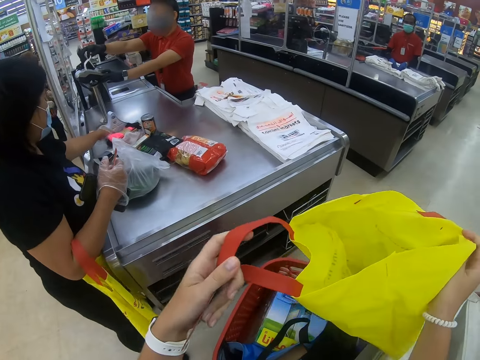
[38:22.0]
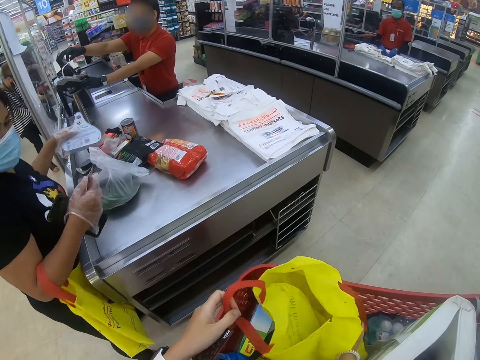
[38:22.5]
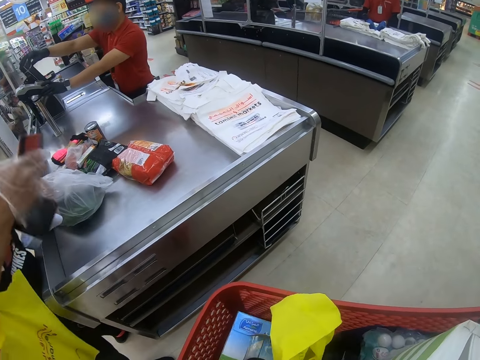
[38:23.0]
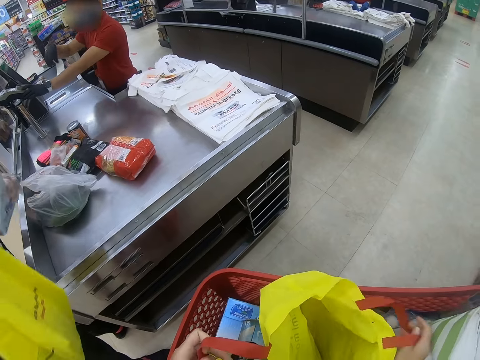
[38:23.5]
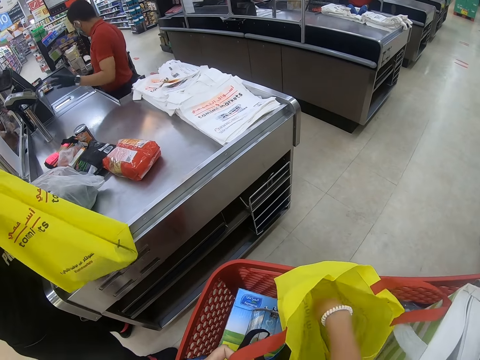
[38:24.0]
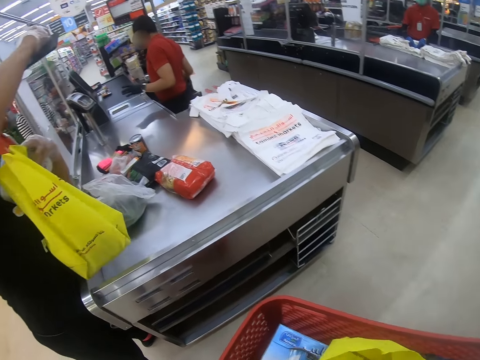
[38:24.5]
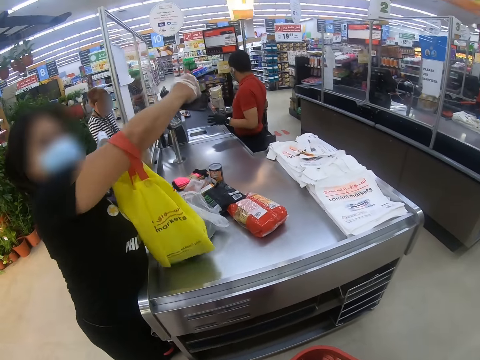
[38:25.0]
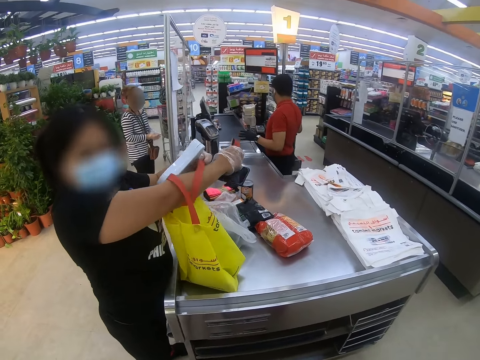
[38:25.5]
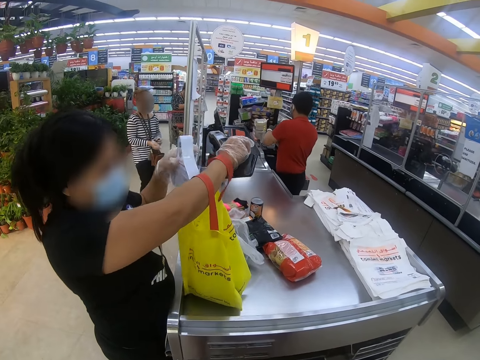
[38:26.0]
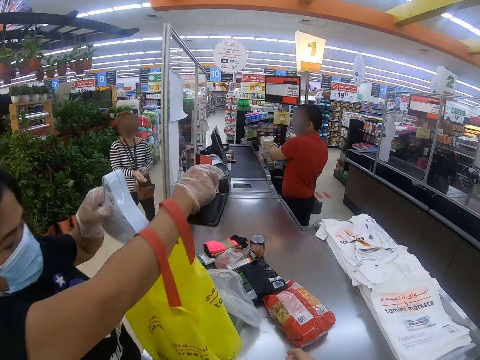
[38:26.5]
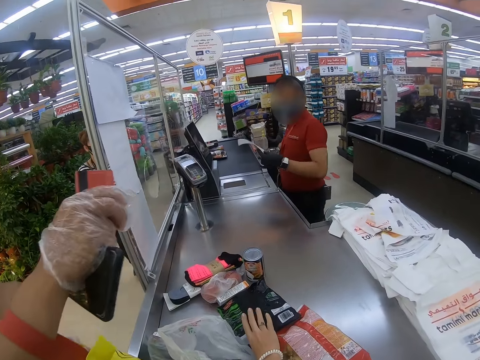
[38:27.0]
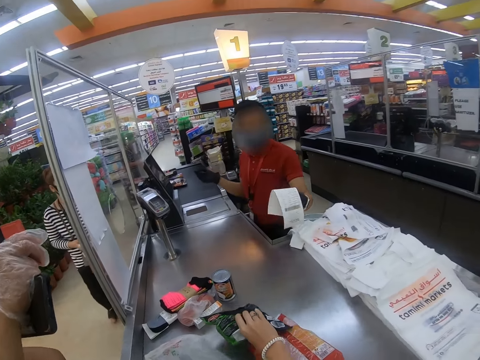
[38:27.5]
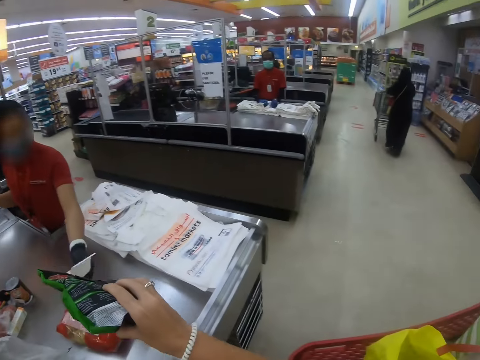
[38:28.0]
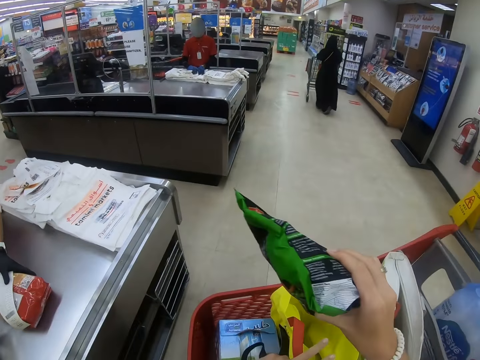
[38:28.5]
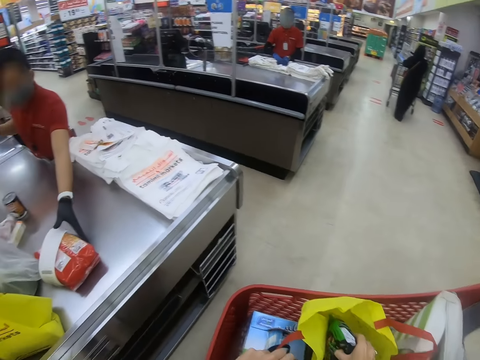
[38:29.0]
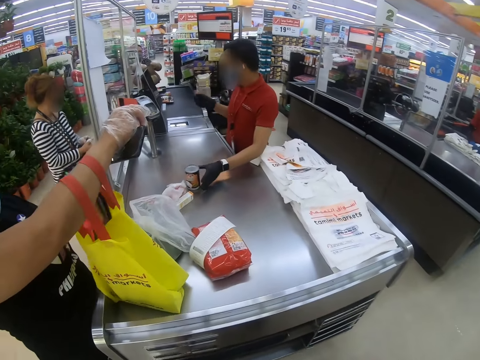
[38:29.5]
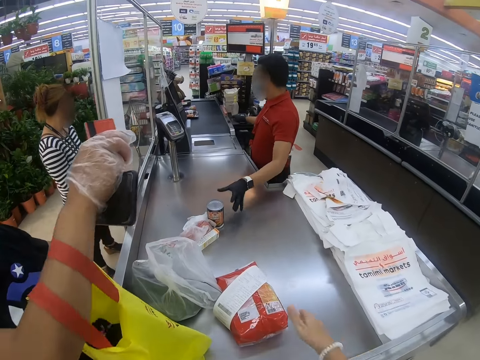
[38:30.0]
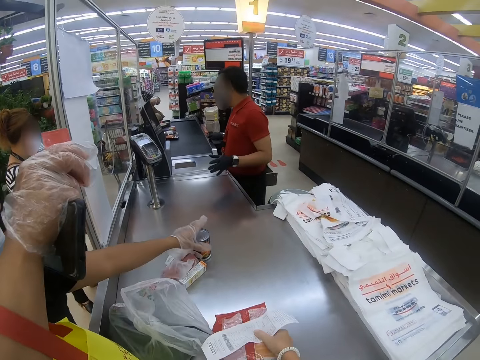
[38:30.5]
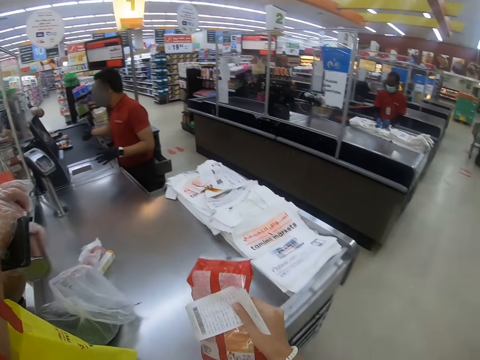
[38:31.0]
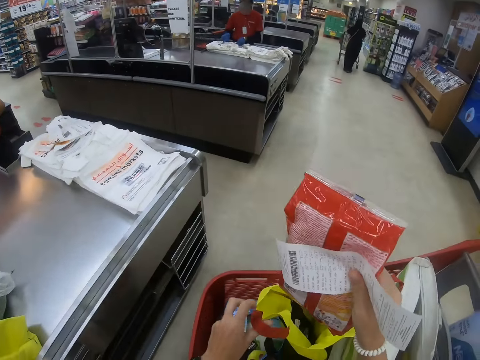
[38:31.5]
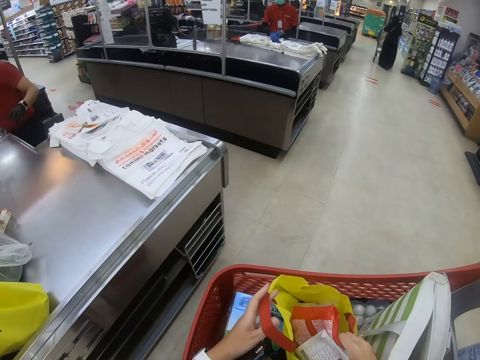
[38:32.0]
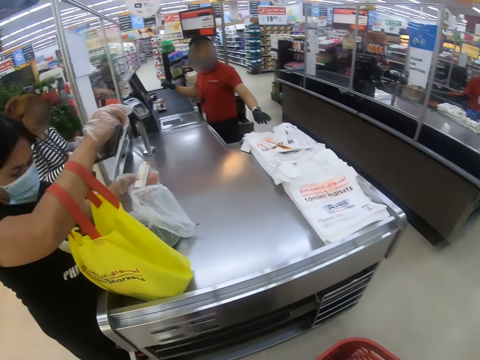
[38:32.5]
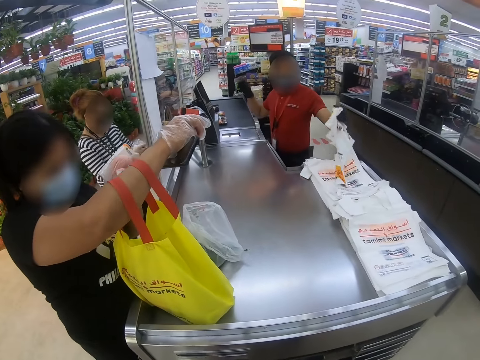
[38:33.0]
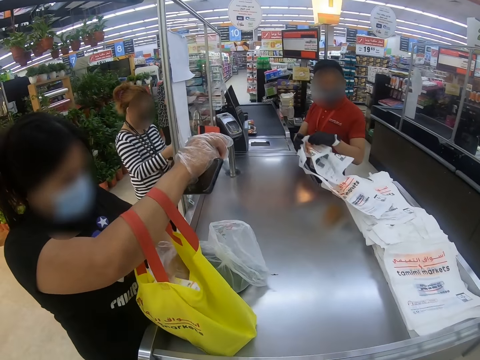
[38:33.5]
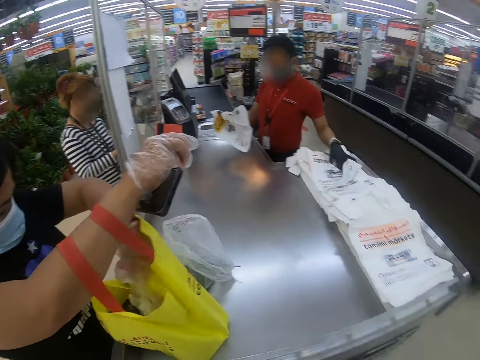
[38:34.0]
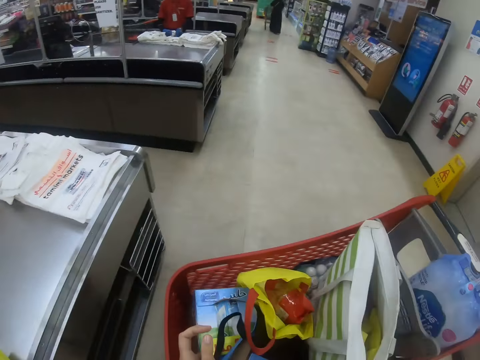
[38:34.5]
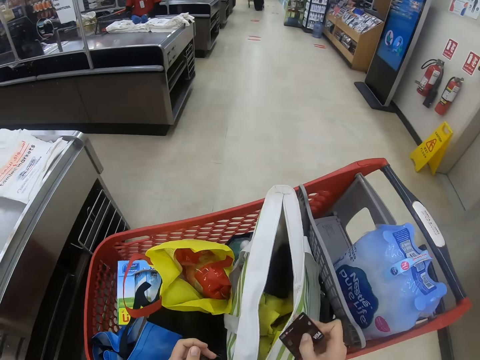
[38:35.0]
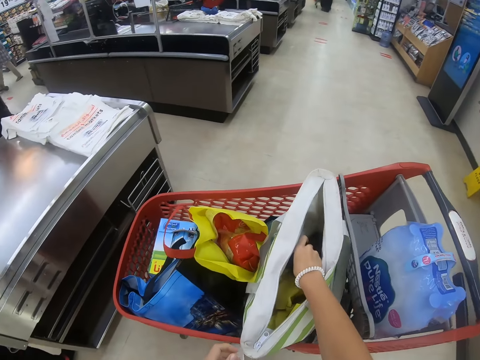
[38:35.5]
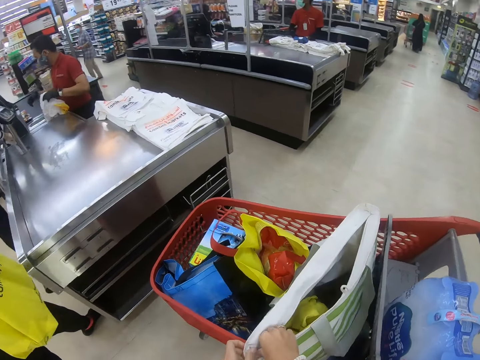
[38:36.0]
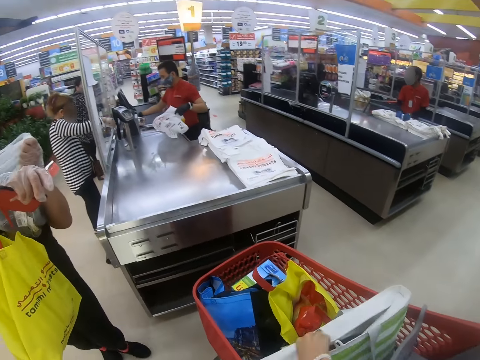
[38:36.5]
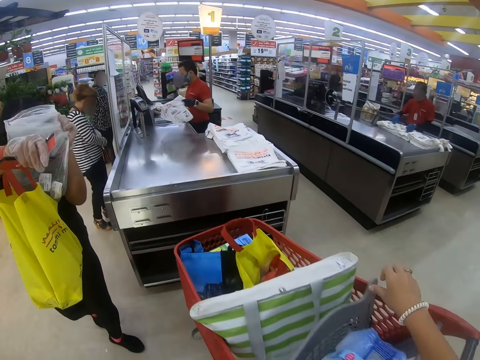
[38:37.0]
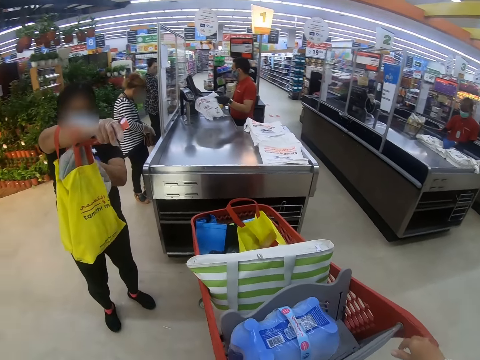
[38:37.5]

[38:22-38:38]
A lady puts the bag on the counter. The lady places something in the shopping bag. The camera wearer picks up the packet from the counter. Another lady pushes the trolley. The camera wearer puts the packet in the trolley. They place something in the shopping bag. A man touches the container. The first lady places something in the shopping bag. The camera wearer picks up the packet from the counter. The lady picks up something from the counter. The camera wearer puts the packet in the shopping bag. The lady puts the packet in the shopping bag. Another man picks up the bag. The camera wearer looks around. They place the smart card in the bag. The lady picks up the shopping bag from the counter. The lady puts the paper in the bag.

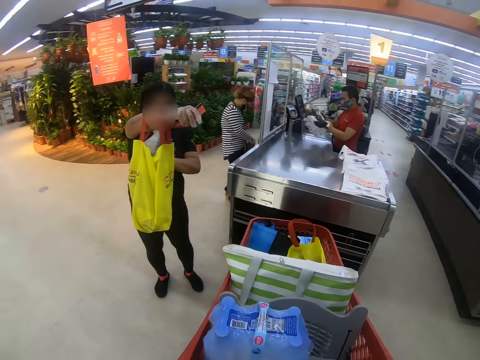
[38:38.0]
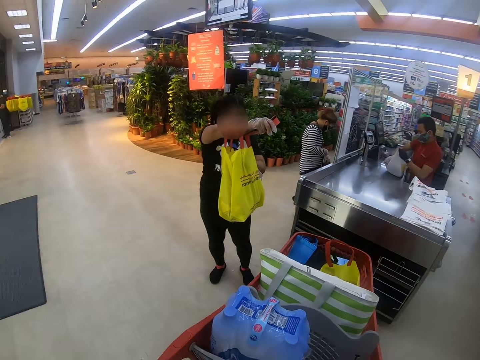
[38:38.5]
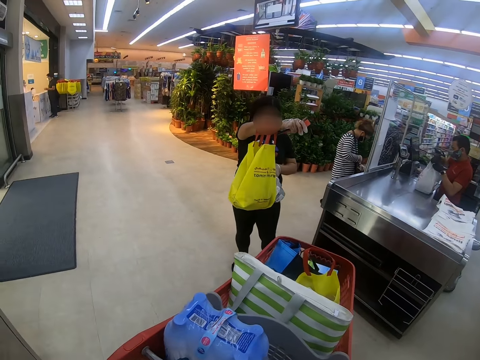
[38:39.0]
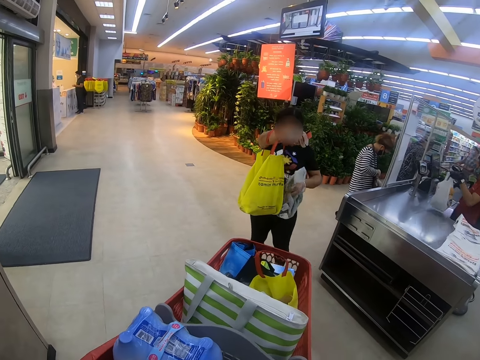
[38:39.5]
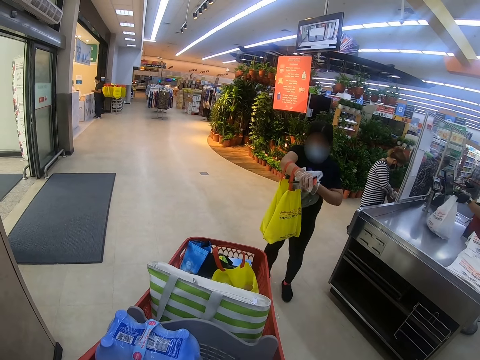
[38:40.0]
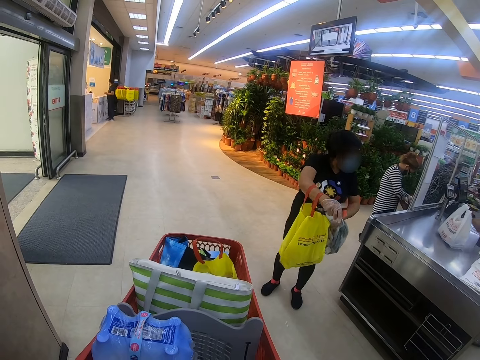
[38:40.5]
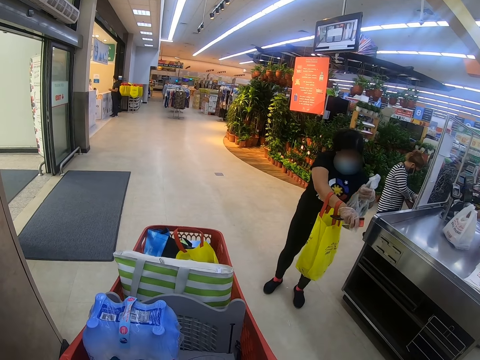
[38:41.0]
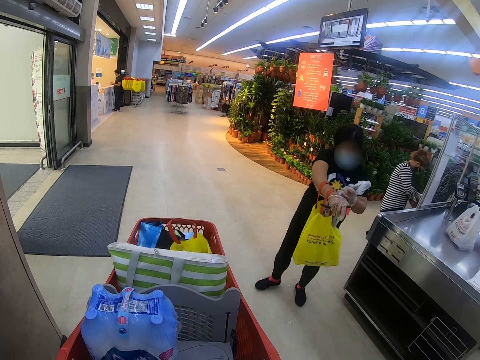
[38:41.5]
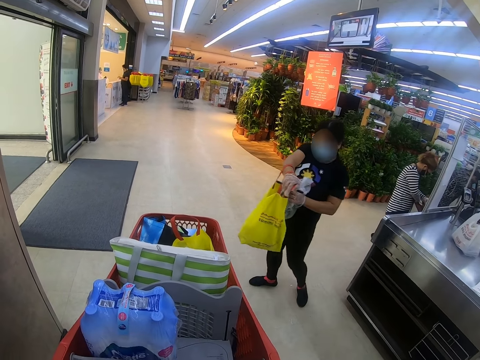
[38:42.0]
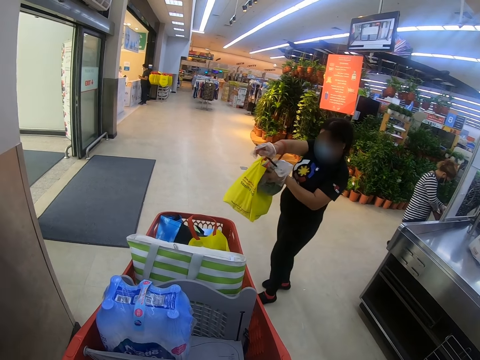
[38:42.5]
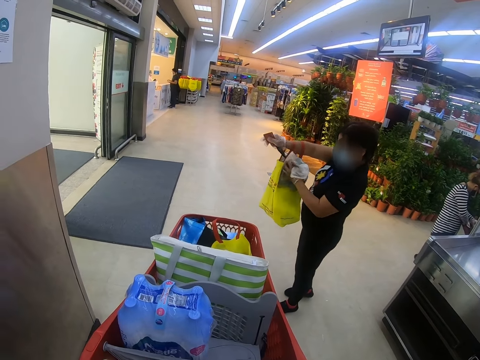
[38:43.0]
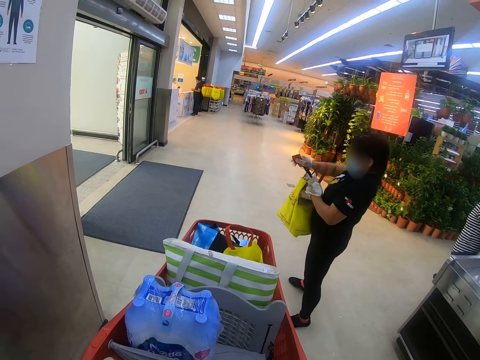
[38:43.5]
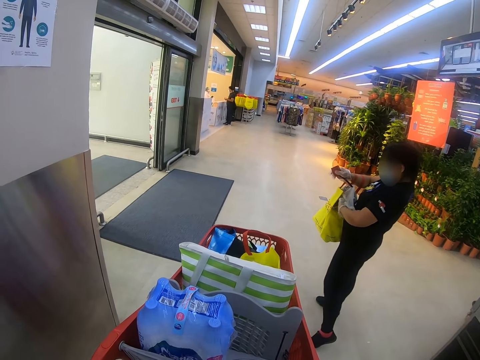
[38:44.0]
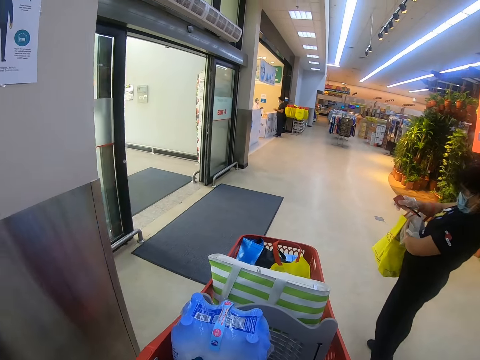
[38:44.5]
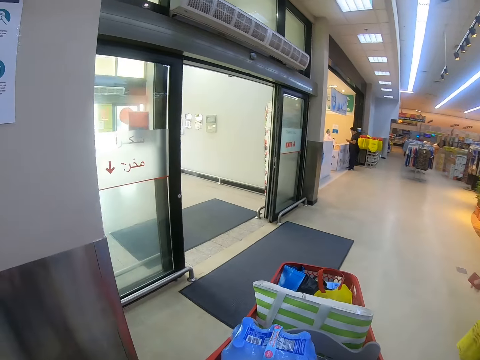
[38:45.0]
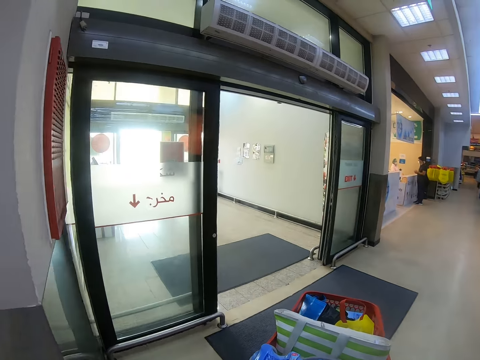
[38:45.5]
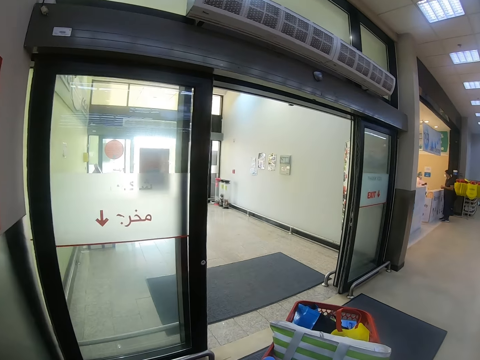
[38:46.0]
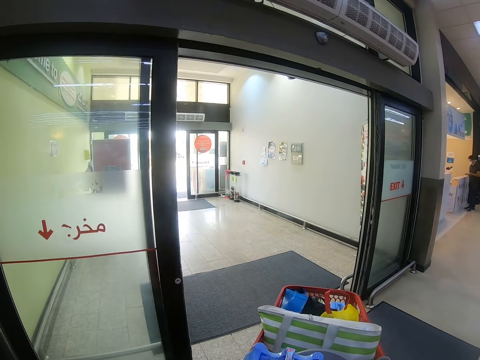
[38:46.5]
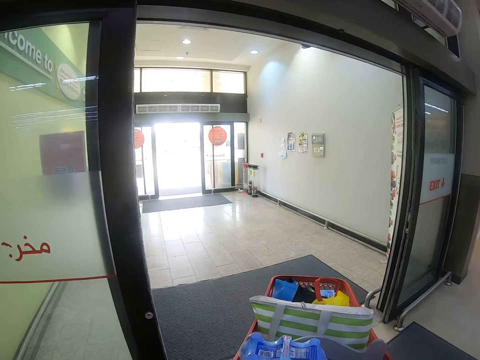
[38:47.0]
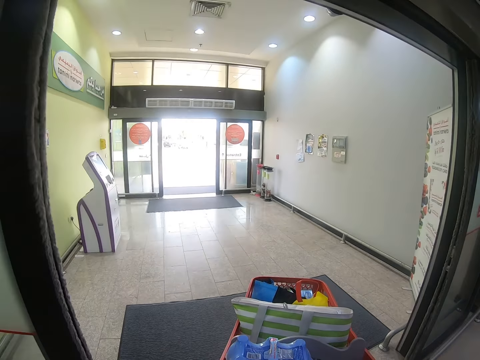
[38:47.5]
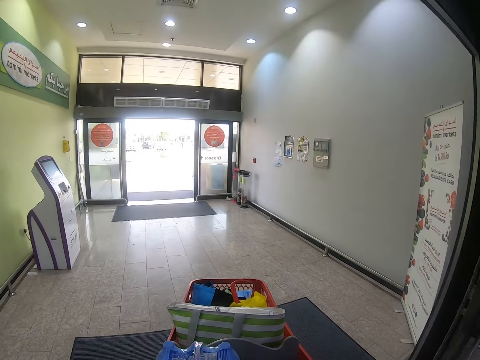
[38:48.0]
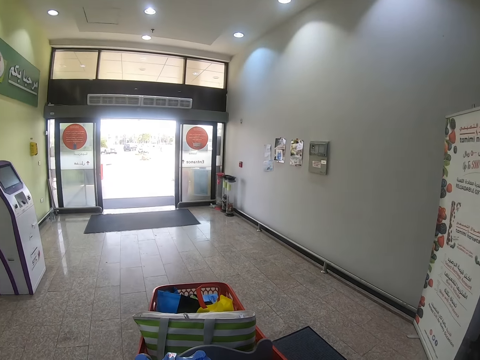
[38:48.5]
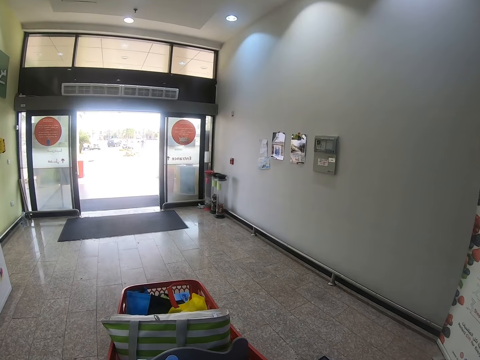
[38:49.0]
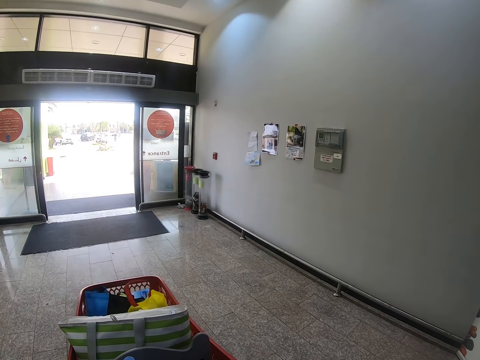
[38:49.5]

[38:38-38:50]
The camera wearer pushes the trolley out of the supermarket. A lady steps forward. The lady puts the paper in the shopping bag. The camera wearer pushes the trolley.
